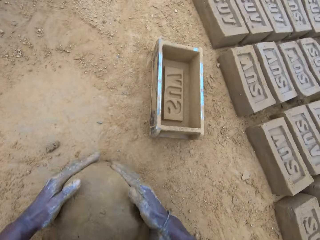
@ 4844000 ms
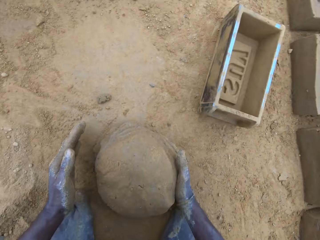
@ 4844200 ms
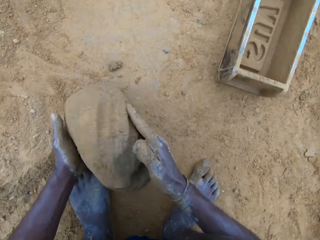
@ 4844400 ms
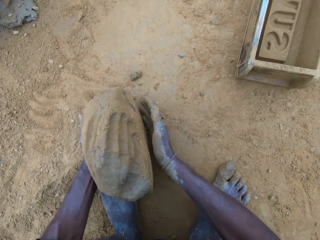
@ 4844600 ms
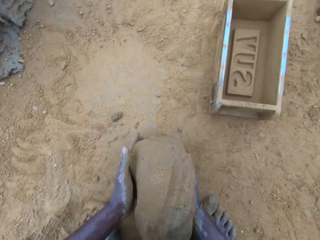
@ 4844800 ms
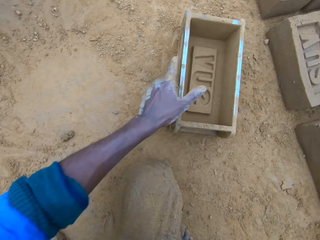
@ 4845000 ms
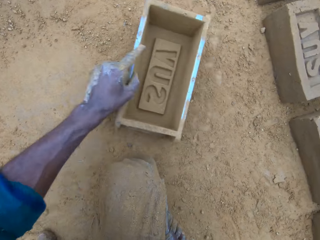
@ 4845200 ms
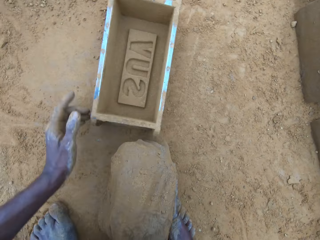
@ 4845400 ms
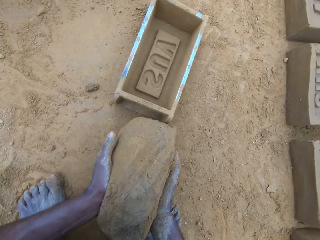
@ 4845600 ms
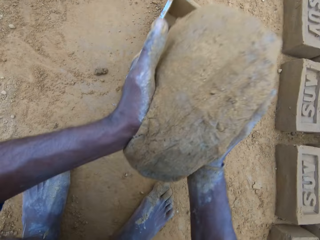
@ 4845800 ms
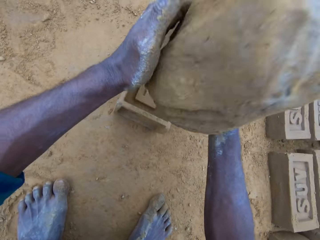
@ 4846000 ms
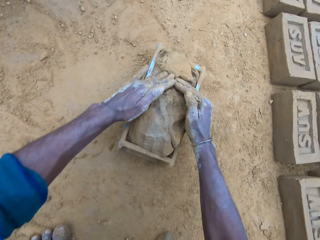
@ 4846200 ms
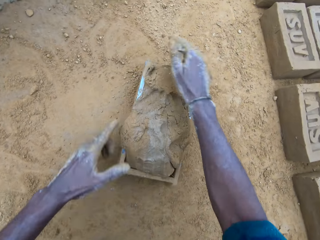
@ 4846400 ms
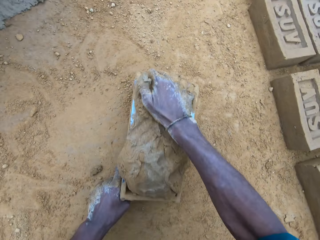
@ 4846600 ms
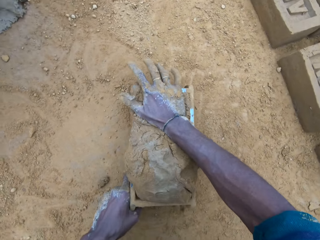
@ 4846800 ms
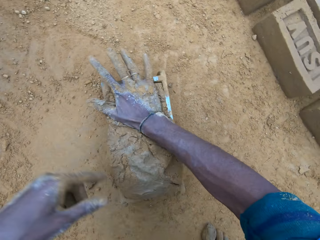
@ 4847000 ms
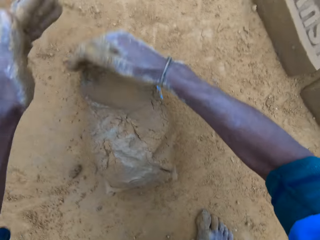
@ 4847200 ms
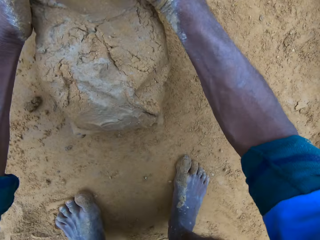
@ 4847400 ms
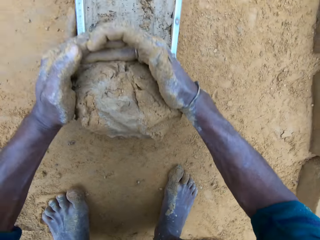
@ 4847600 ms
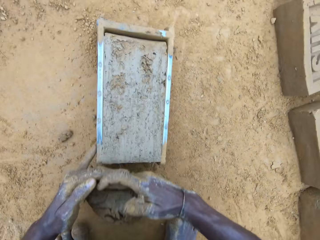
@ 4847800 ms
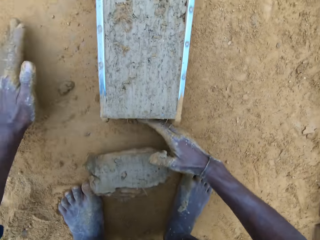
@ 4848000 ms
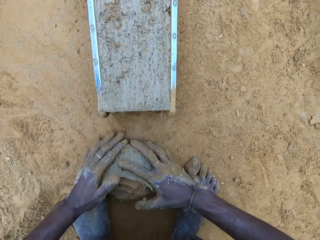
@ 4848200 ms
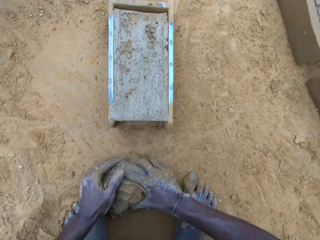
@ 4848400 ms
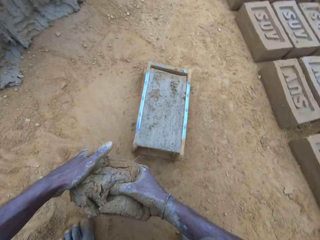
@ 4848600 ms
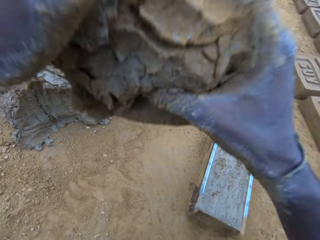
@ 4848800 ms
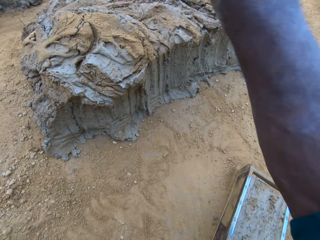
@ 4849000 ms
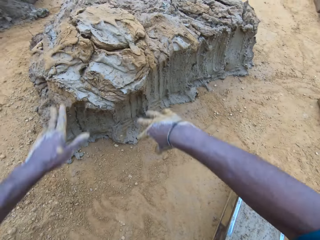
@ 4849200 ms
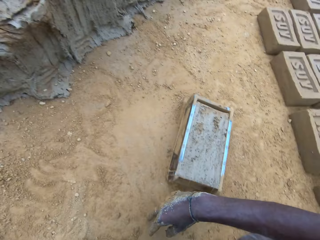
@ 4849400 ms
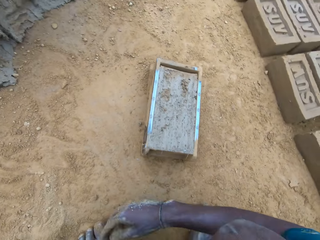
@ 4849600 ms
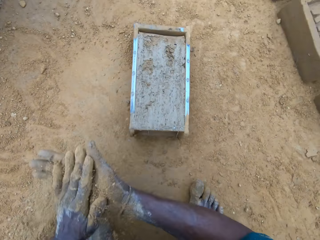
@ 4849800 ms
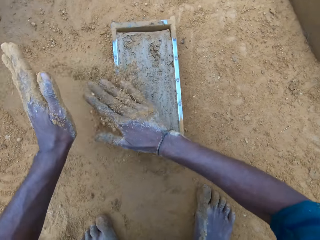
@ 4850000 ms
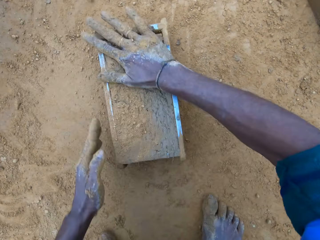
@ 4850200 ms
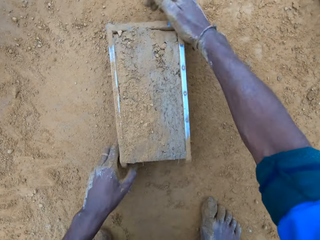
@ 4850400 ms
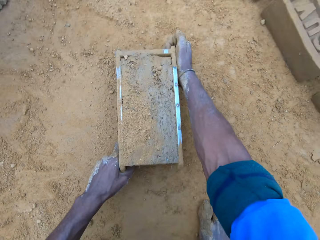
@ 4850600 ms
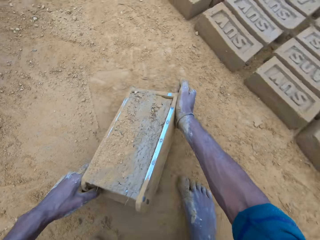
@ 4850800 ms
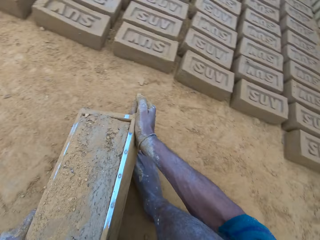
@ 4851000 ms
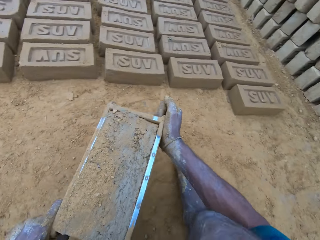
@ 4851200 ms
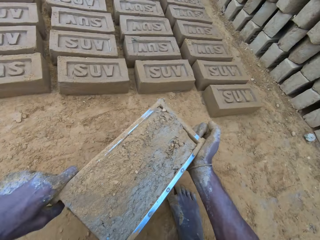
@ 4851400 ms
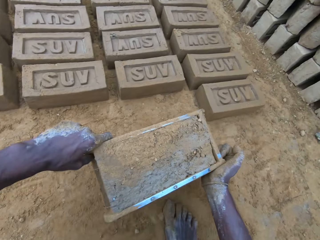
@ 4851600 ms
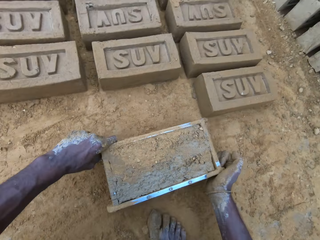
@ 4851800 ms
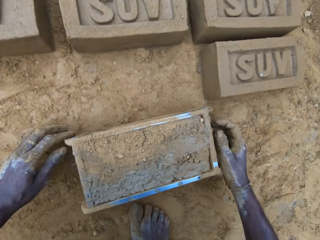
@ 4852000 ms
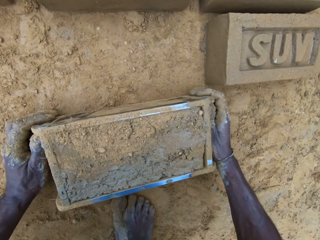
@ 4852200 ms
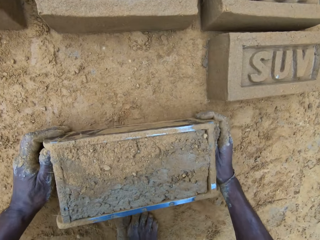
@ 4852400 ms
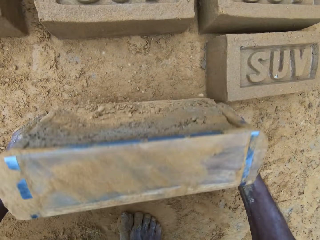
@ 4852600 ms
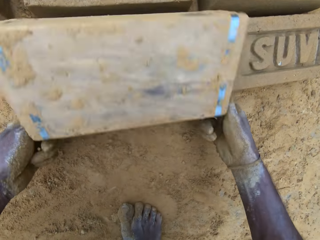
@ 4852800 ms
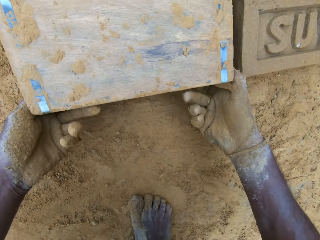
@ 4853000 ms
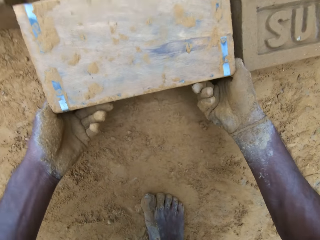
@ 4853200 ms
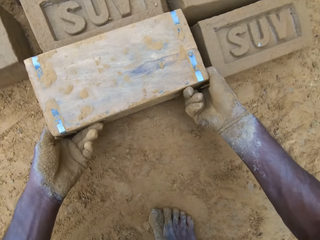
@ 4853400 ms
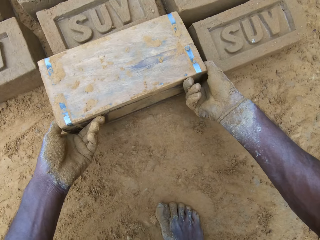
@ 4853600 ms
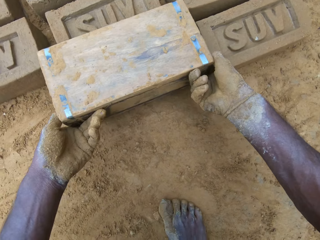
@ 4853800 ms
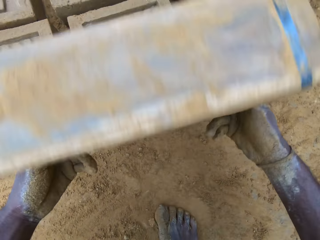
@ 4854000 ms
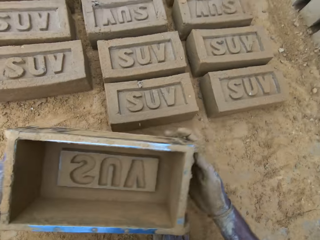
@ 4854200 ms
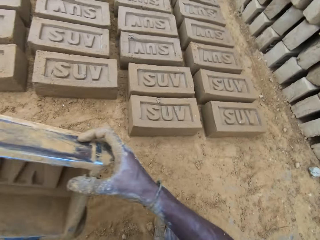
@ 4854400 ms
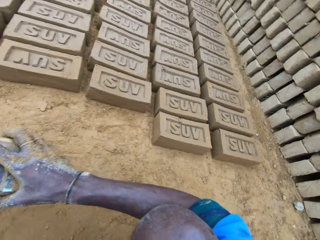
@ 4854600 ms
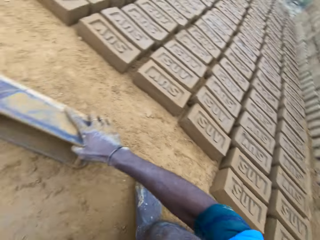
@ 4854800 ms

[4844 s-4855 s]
The camera wearer picks up the wet clay on the ground, moves the brick mold closer and puts the wet clay in the brick mold. He adjusts the brick mold. He removes the excess wet clay in the brick mold, picks the excess wet clay on the ground and throws the excess wet clay on the heap of wet clay. He pours sand on the wet clay in the brick mold. He moves the brick mold. He turns over the wet clay in the brick mold on the ground. He puts down the brick. He removes the brick mold.

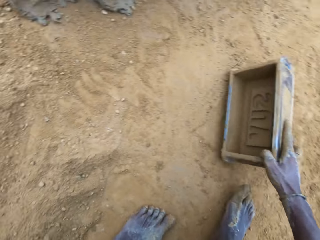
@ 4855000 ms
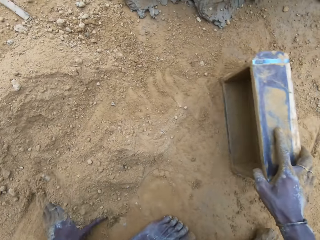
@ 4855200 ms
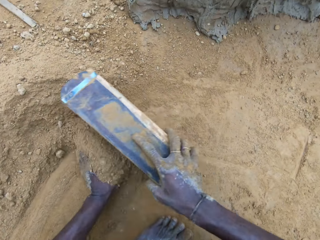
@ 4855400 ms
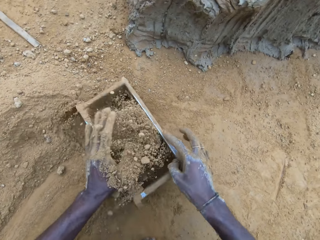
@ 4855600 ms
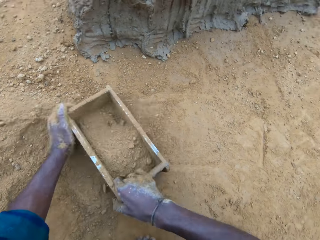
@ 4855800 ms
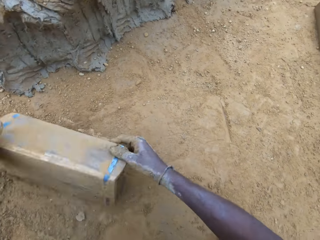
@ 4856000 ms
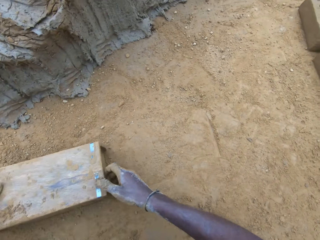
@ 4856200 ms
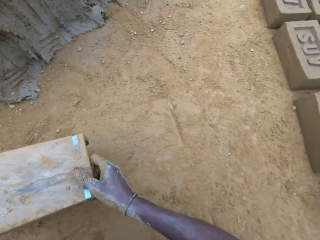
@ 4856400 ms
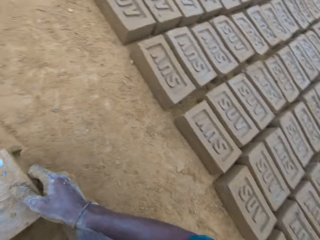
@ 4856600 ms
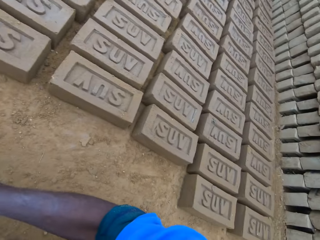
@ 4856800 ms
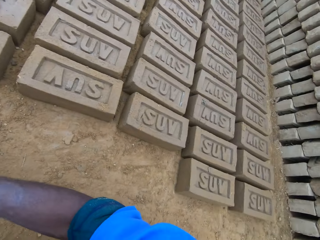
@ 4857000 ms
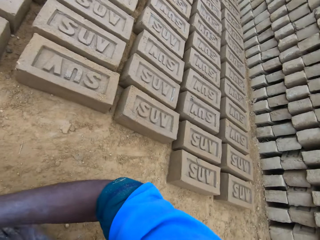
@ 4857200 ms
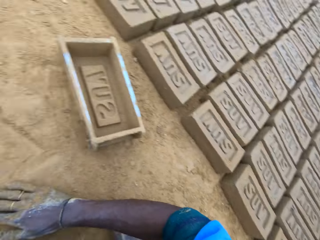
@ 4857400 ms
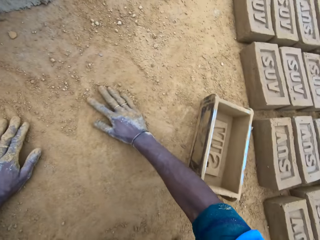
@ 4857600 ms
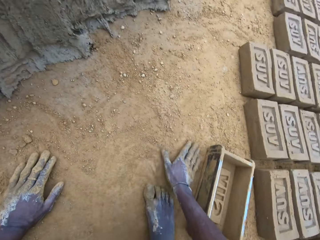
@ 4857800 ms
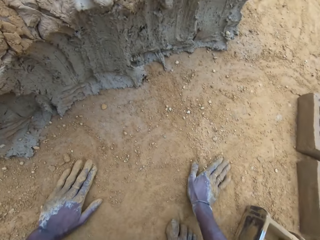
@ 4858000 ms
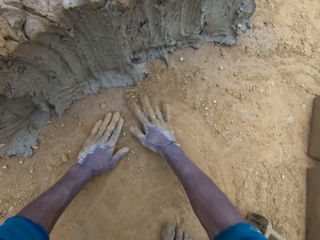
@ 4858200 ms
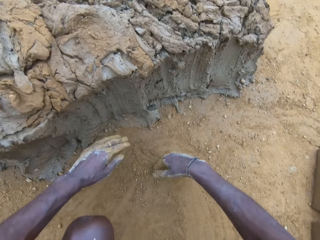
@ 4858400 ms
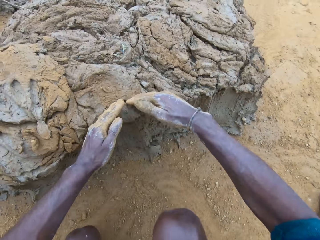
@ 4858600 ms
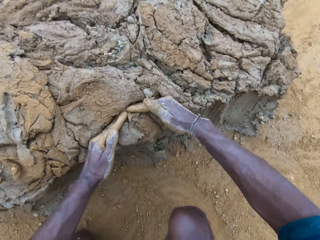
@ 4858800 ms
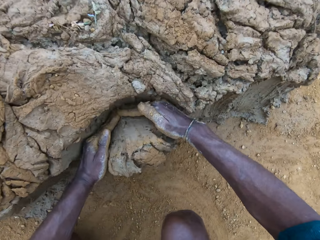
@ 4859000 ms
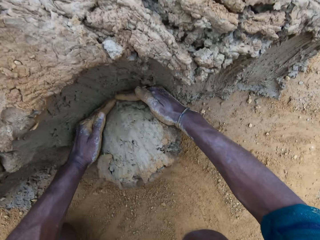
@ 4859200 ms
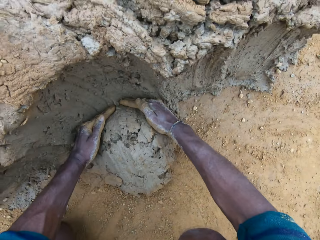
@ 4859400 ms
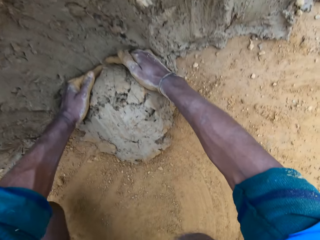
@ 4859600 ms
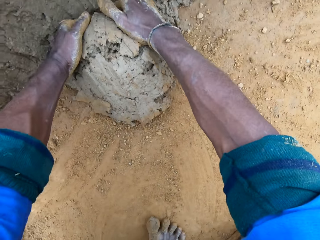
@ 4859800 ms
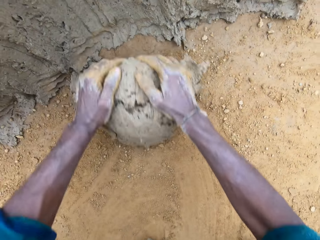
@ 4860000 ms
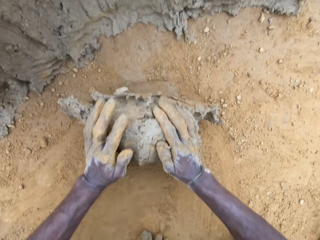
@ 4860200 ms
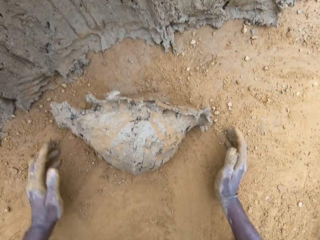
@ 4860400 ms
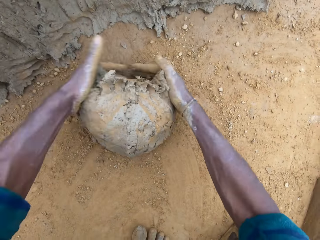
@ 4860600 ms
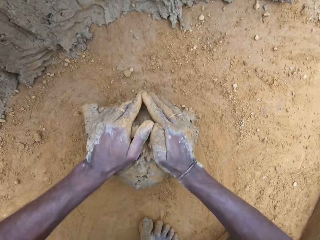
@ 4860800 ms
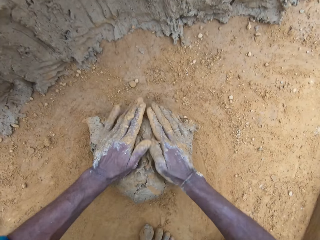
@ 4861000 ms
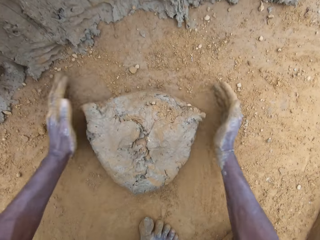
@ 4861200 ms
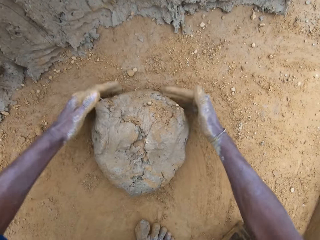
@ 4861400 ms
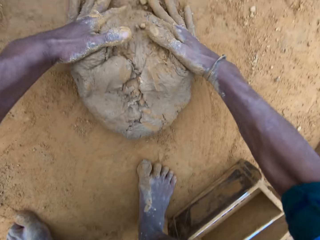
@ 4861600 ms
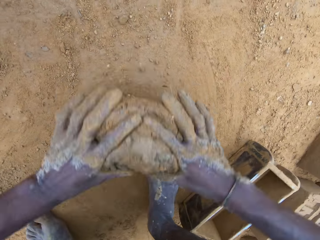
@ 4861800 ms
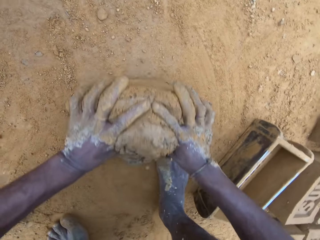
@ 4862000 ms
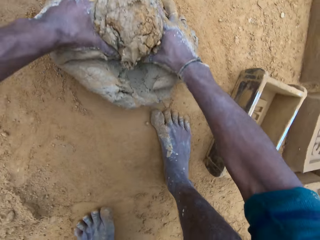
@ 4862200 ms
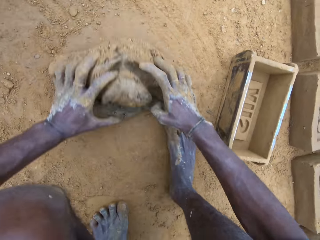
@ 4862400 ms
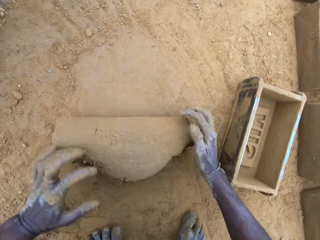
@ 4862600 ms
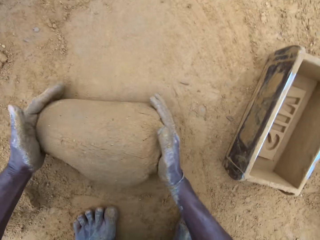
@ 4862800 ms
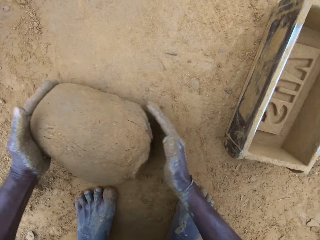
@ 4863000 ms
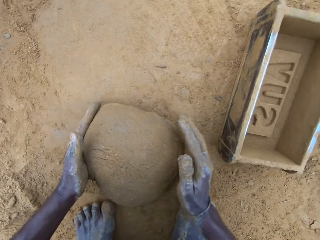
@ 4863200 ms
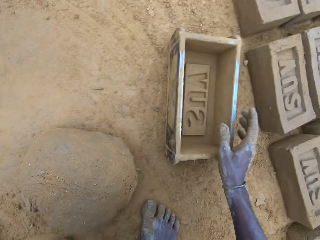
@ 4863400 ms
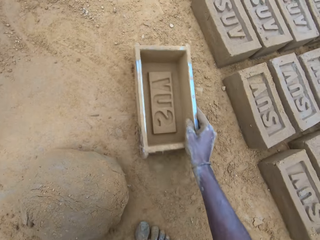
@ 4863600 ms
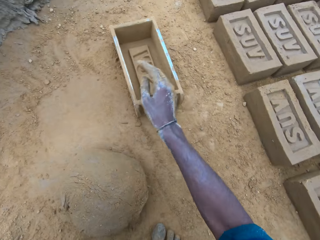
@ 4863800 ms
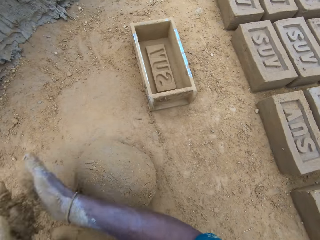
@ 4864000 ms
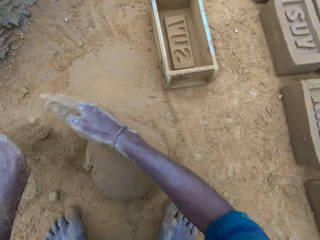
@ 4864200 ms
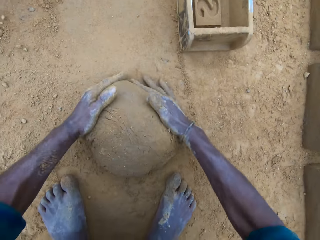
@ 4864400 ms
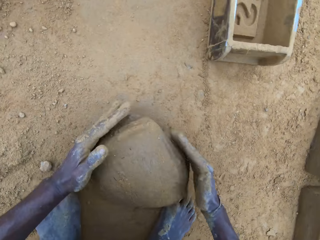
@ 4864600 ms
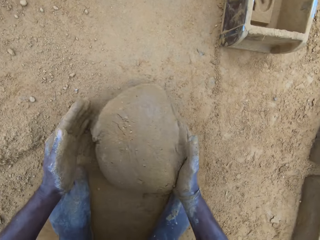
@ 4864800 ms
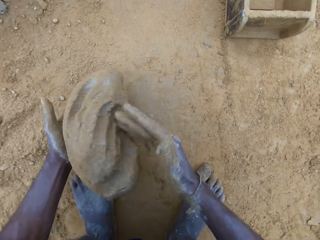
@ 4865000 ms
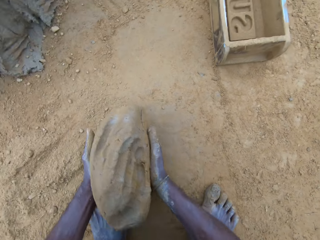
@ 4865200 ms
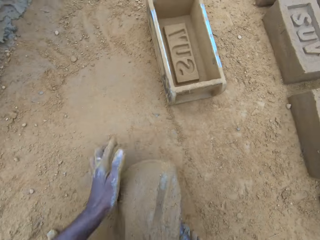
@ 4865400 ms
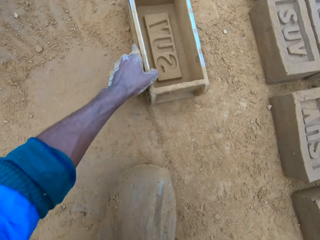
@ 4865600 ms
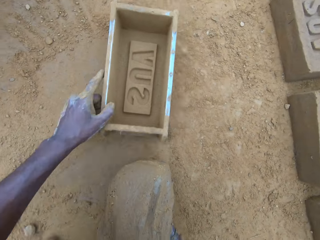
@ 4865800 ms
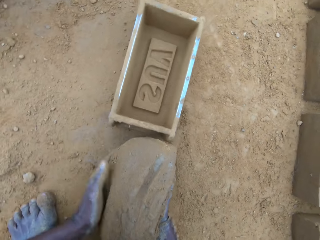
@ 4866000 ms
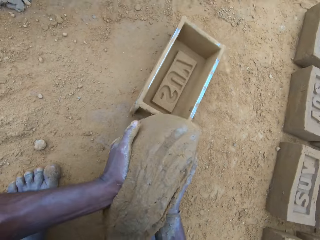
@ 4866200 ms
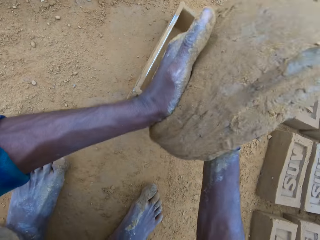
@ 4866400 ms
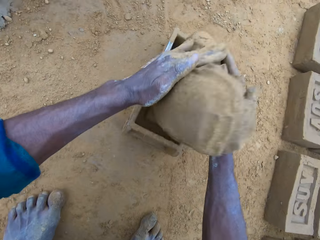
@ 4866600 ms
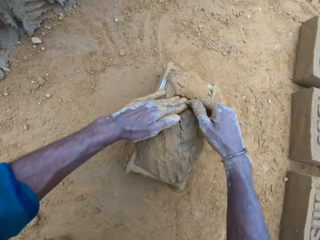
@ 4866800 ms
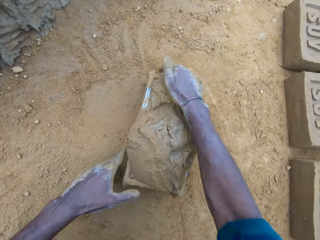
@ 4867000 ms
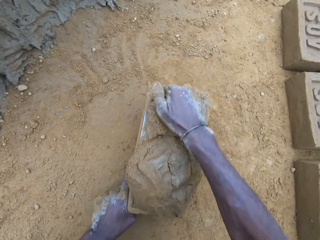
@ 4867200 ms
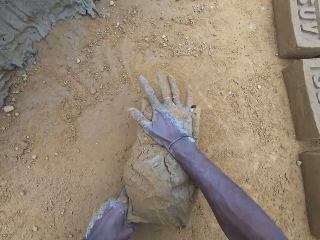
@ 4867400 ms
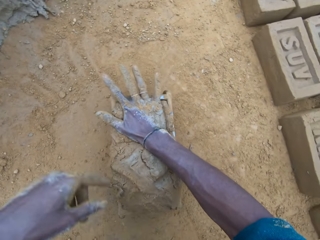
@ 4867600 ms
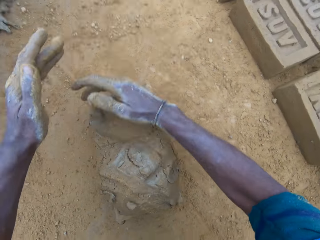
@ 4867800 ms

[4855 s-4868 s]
The camera wearer pours sand into the brick mold. He pours the sand in the brick mold on the ground. He hits the brick mold on the ground, puts the brick mold aside and rubs his hands on the ground. He spreads the soil. He cuts wet clay from the heap of wet clay with his hand. He takes the mud. He rolls the wet clay on the ground. He moulds the mud. He moves the brick mold away. He rubs the soil on his hands. He picks up the wet clay on the ground, moves the brick mold closer and puts the wet clay in the brick mold. He adjusts the brick mold and removes the excess wet clay in the brick mold.
